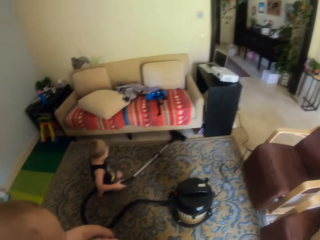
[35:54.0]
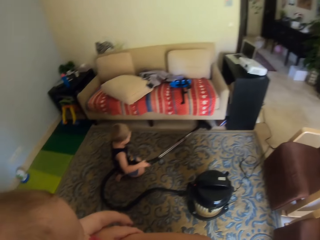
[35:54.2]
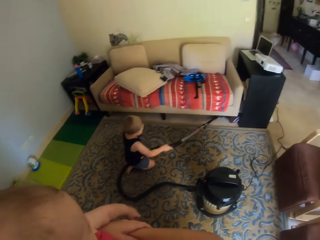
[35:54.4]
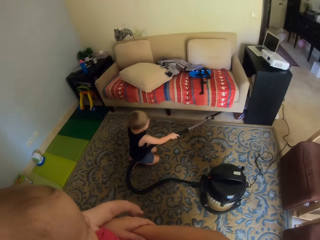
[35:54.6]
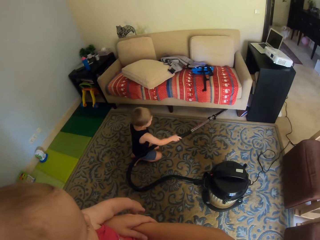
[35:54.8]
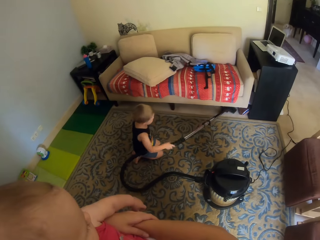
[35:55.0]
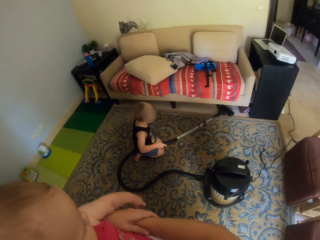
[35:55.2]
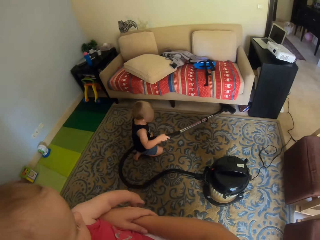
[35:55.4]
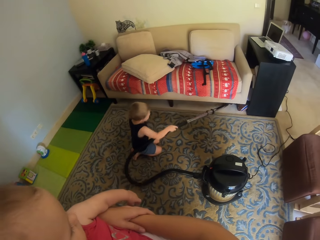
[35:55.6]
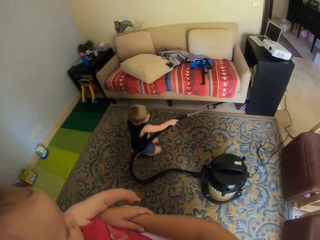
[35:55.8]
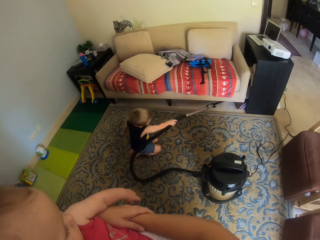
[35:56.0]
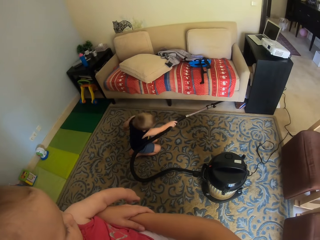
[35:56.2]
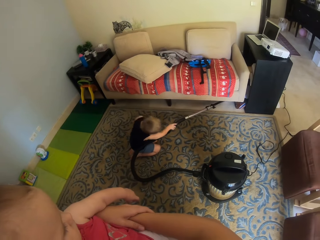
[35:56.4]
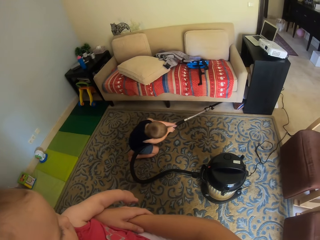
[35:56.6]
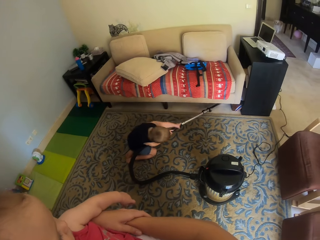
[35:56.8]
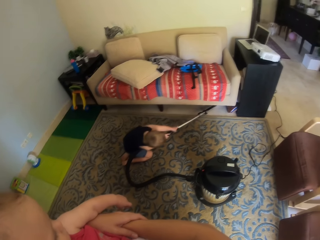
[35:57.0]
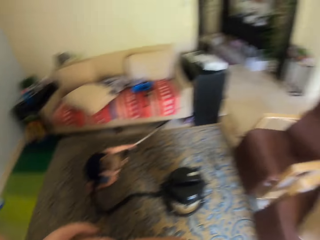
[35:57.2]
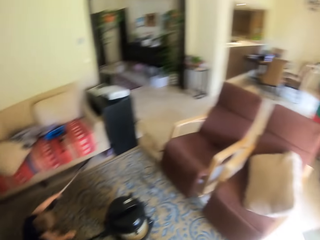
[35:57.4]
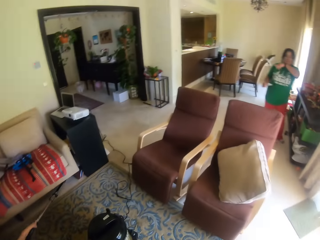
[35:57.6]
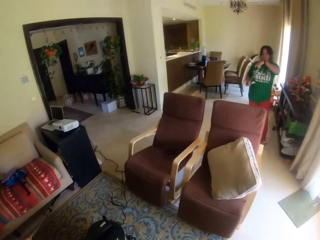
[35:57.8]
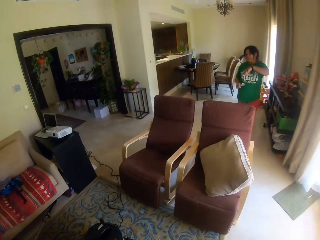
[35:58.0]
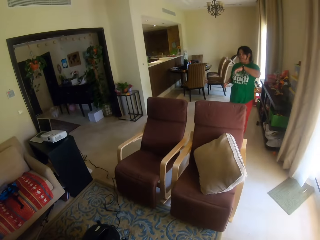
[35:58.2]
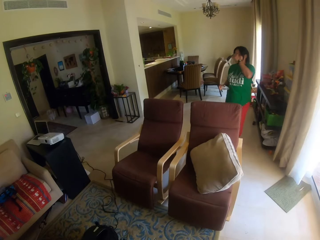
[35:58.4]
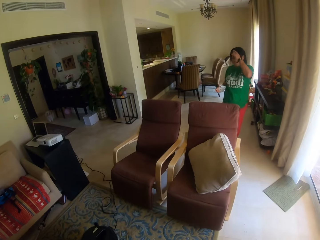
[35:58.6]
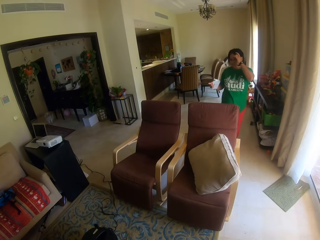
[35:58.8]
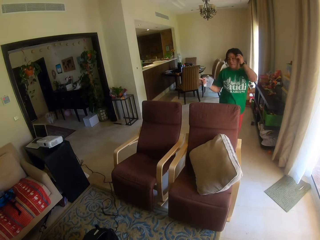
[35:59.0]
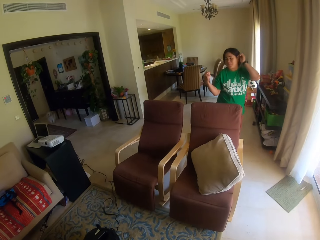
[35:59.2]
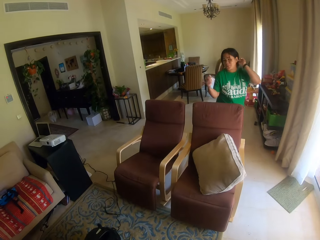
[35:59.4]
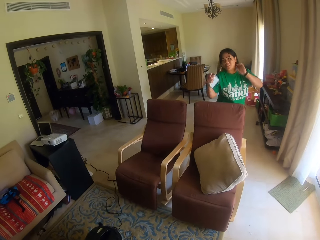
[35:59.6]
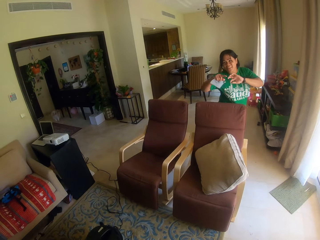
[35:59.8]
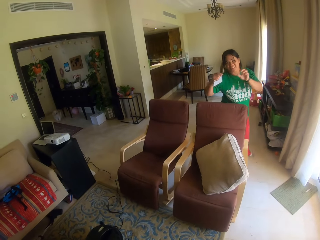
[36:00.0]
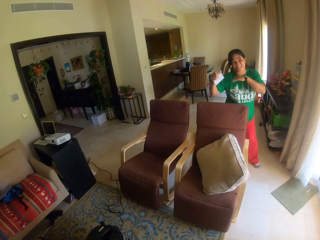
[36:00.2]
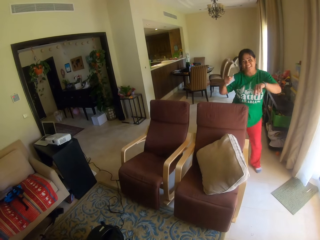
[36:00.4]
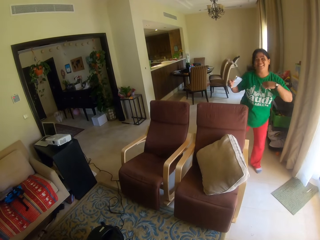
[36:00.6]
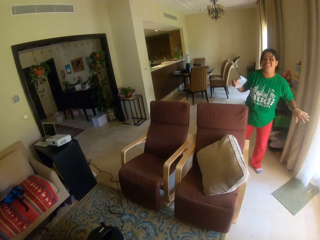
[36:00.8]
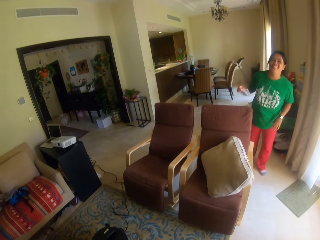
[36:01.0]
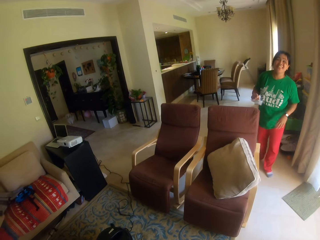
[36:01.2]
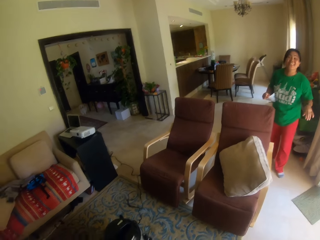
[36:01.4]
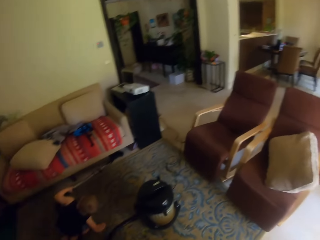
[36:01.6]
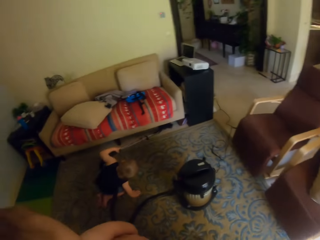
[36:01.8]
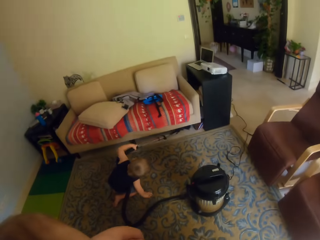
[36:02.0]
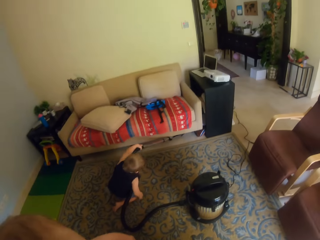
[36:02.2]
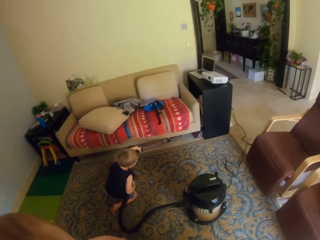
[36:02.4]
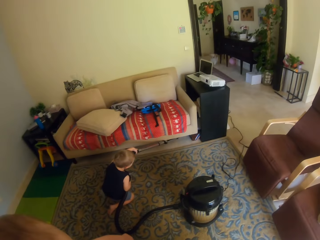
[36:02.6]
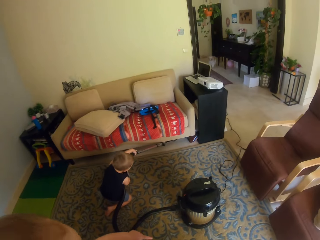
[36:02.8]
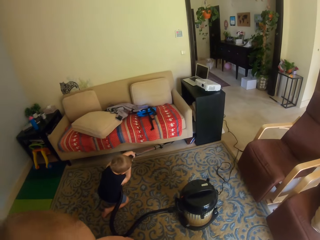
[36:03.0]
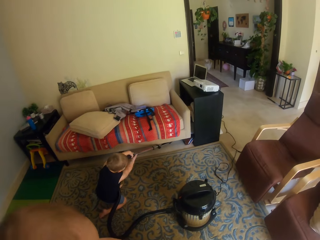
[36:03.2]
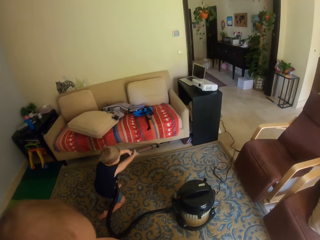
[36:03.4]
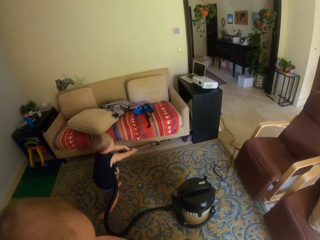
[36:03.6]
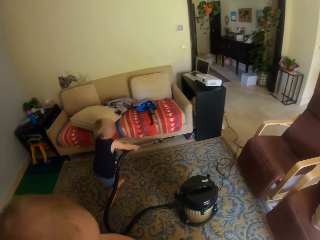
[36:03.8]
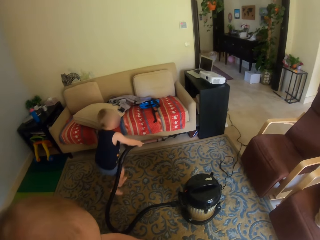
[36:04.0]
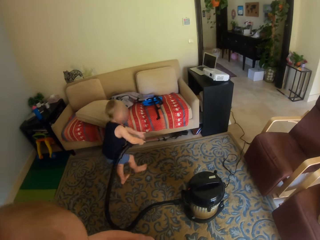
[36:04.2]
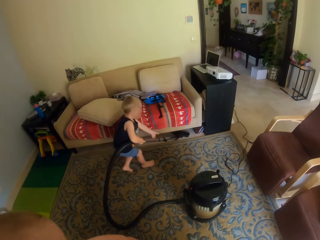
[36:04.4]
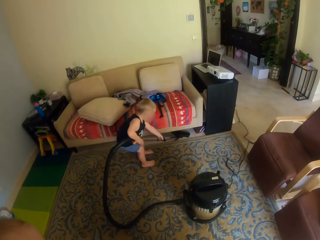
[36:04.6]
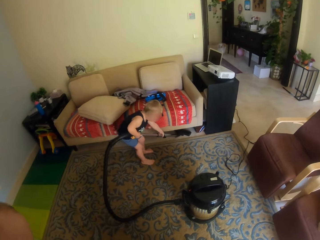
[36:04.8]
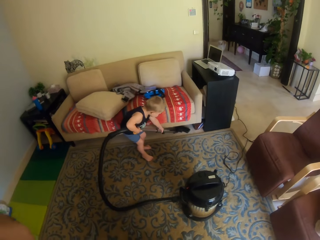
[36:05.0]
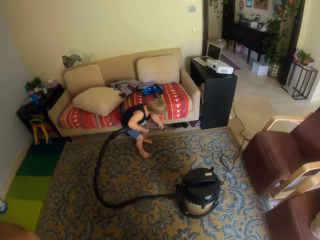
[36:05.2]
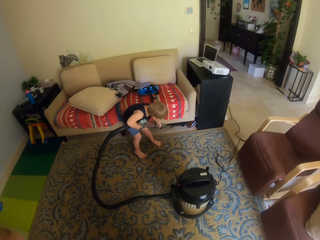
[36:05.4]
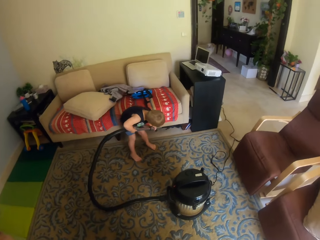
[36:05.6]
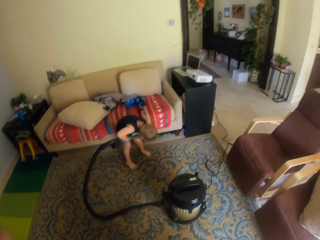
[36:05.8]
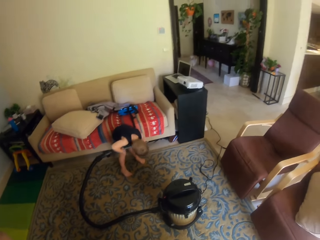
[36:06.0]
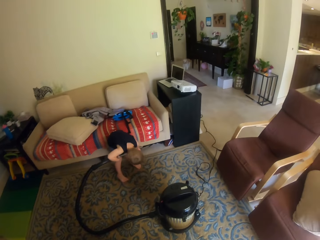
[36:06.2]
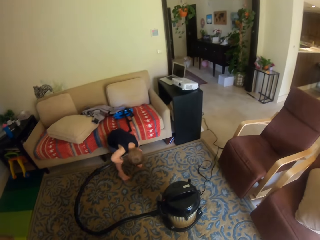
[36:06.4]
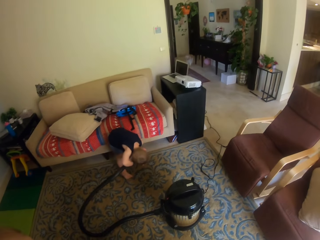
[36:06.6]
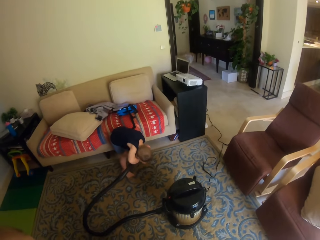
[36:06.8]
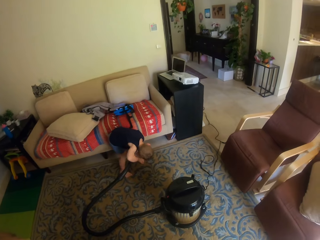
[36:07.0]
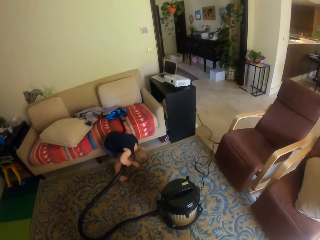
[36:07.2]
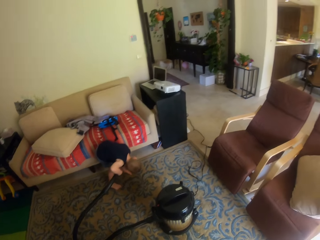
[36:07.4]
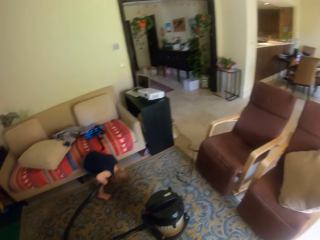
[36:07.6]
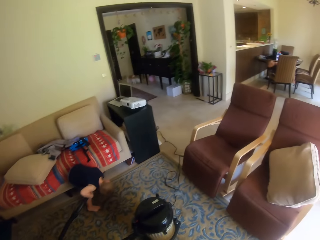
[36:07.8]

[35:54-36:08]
A woman converses with the camera wearer. The woman holds a nylon paper in her right hand. The woman touches her hair with her left hand. A baby cleans the floor.

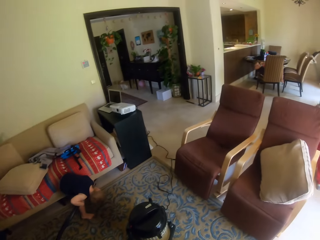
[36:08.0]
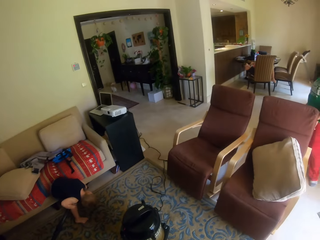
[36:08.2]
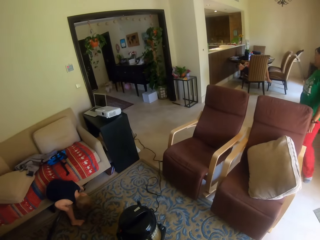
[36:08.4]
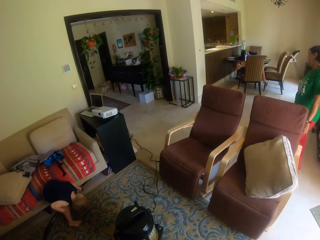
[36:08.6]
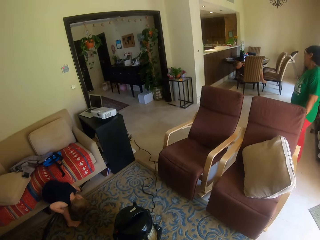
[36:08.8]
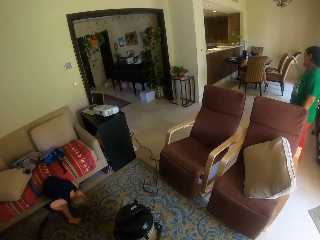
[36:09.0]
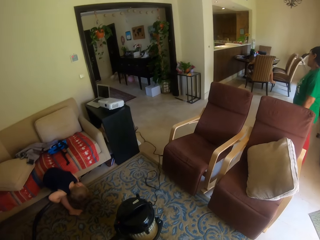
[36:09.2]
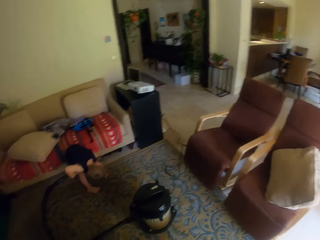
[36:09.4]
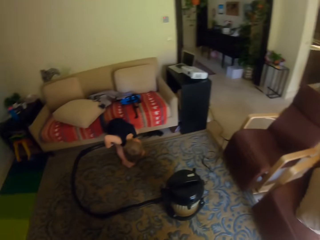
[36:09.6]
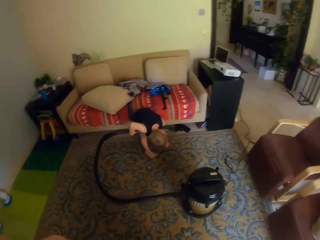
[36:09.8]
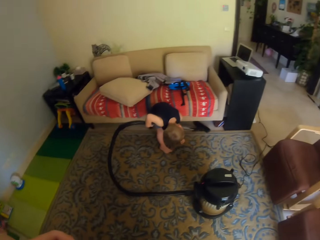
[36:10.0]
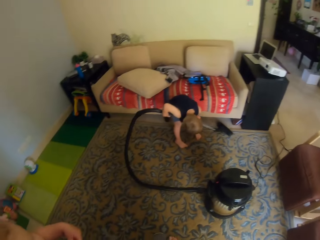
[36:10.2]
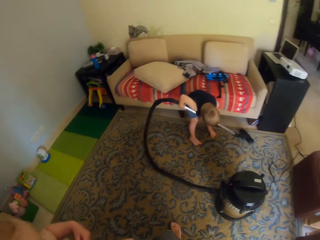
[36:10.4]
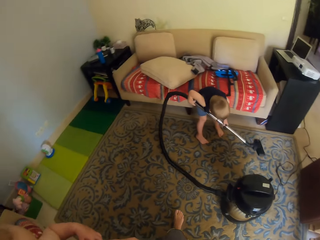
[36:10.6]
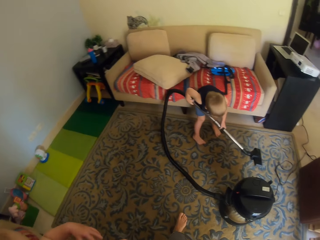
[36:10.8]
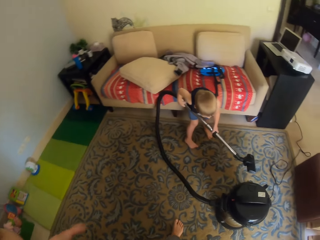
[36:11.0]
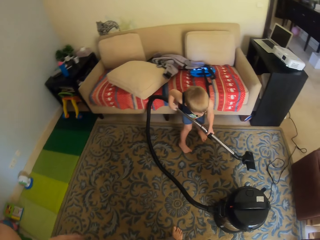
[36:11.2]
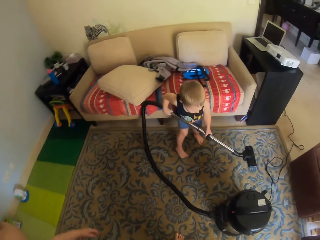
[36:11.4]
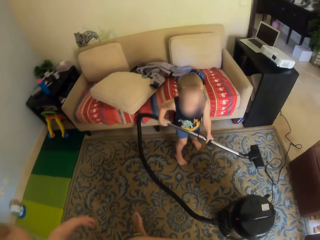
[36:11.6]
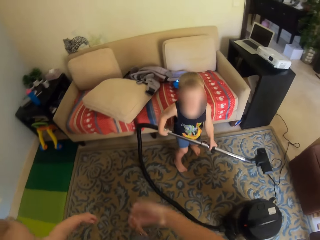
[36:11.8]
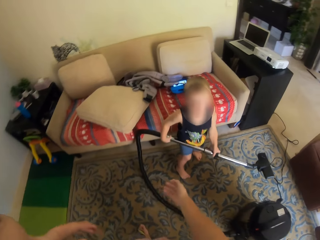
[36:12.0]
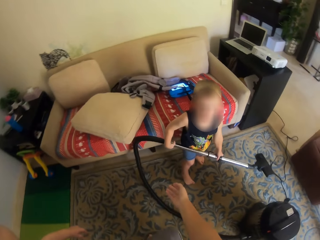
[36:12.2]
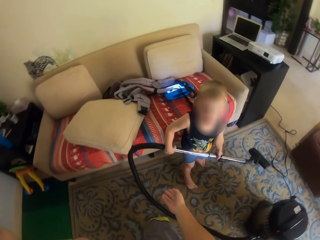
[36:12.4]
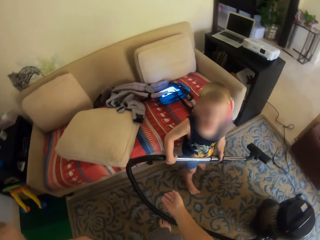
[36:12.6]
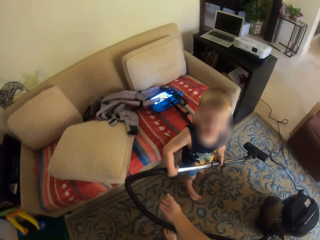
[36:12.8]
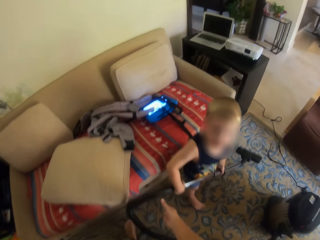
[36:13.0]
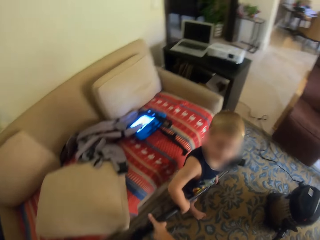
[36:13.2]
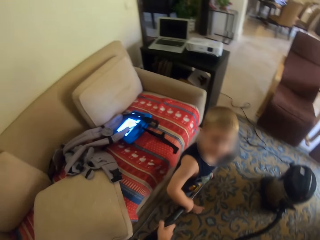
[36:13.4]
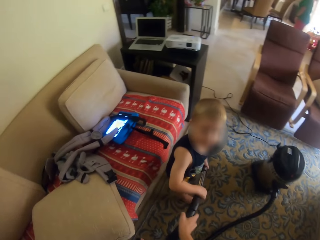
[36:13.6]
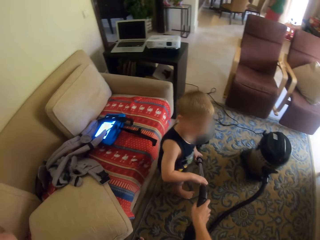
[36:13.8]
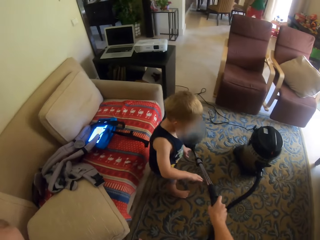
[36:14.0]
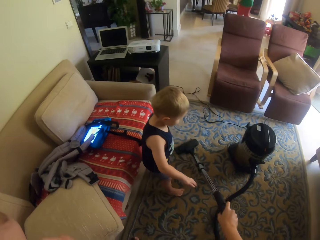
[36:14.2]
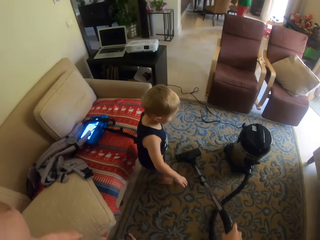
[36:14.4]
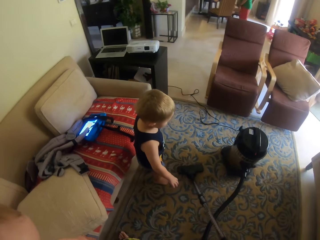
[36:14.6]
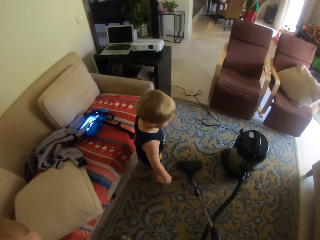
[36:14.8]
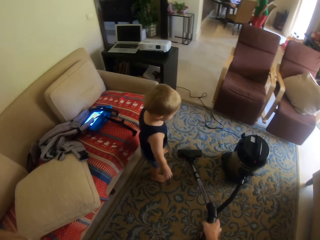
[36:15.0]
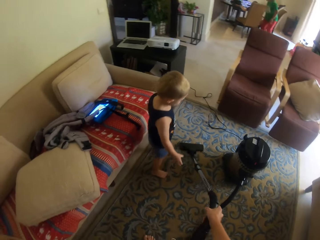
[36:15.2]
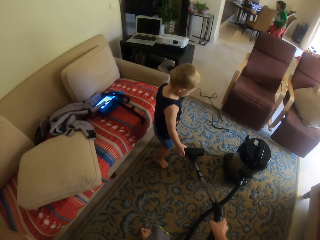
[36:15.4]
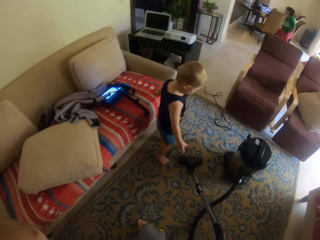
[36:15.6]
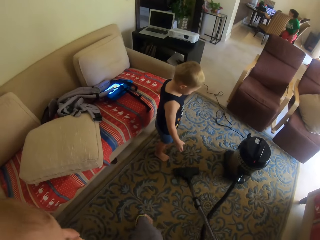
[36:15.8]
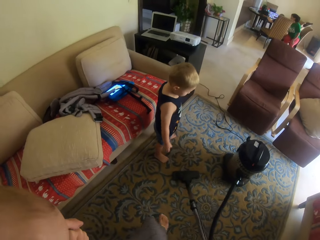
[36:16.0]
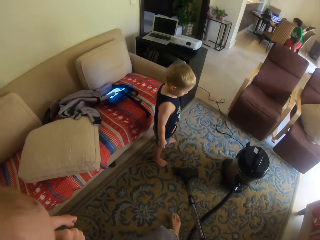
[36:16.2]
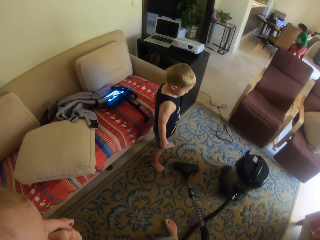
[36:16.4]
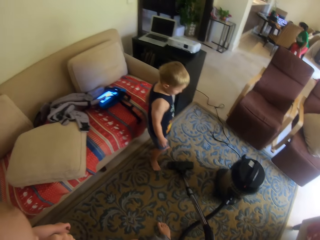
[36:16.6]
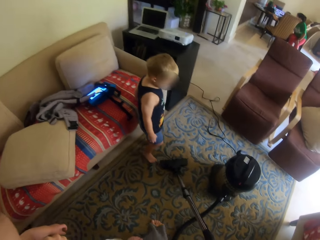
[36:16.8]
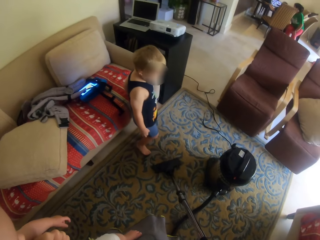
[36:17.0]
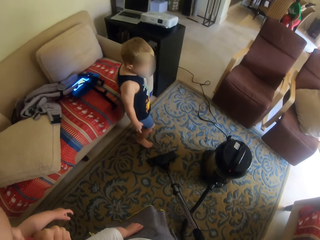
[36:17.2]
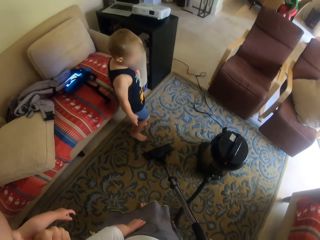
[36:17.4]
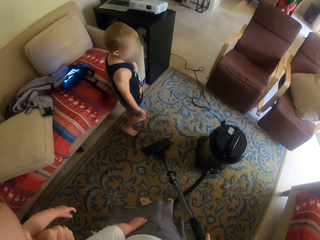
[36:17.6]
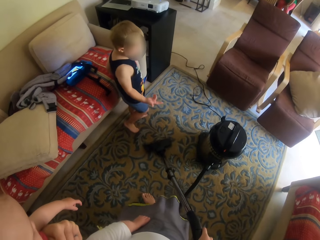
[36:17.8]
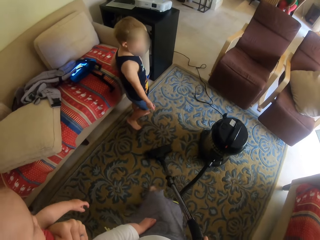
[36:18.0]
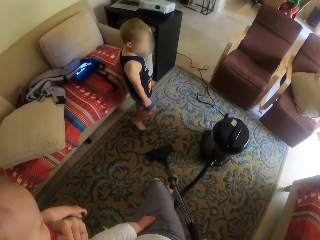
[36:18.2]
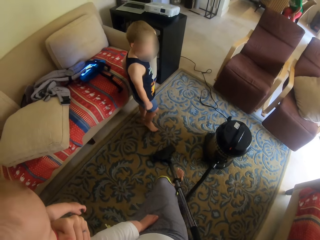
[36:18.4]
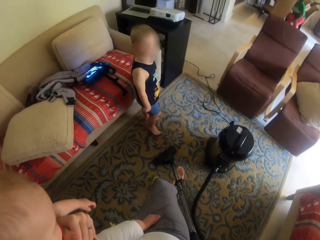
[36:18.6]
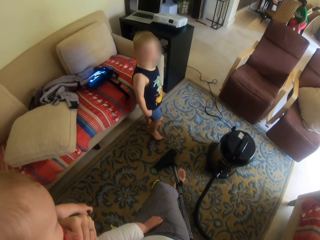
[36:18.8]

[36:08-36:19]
The boy converses with the camera wearer. The camera wearer takes the vacuum cleaner. They clean the floor using the vacuum cleaner, move in the house, and carry a baby.
